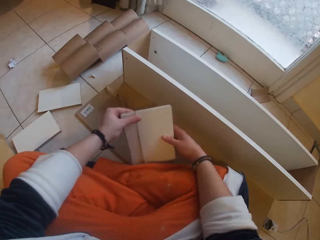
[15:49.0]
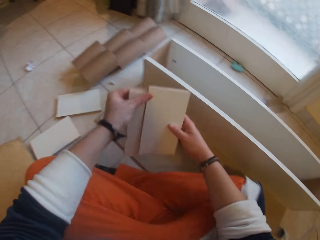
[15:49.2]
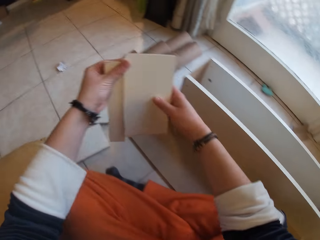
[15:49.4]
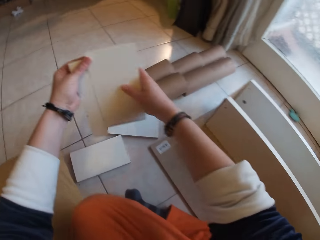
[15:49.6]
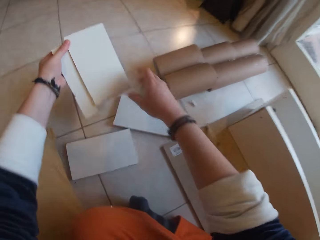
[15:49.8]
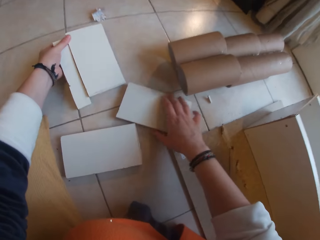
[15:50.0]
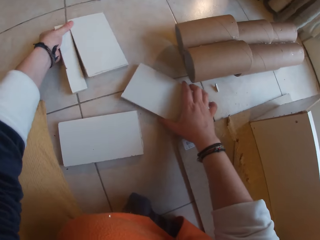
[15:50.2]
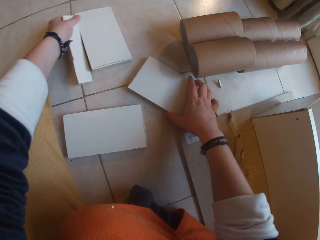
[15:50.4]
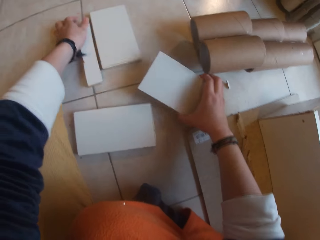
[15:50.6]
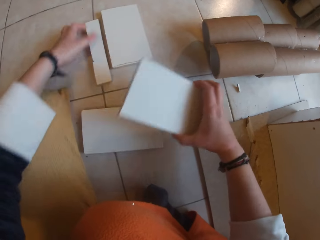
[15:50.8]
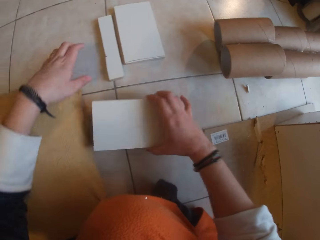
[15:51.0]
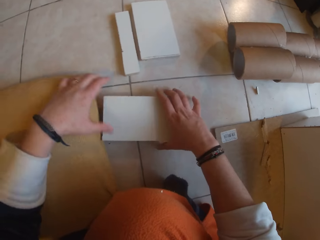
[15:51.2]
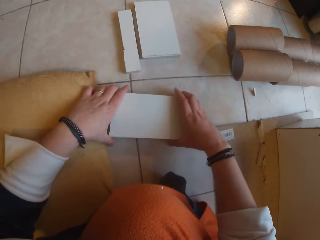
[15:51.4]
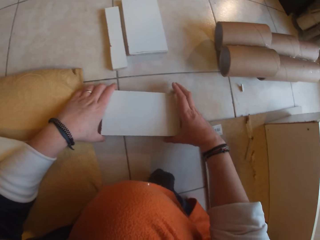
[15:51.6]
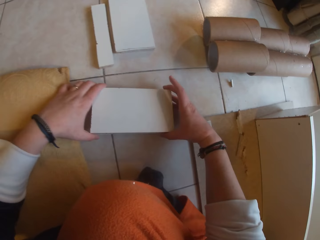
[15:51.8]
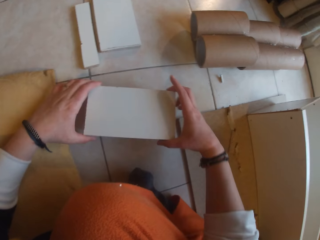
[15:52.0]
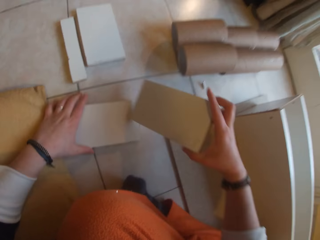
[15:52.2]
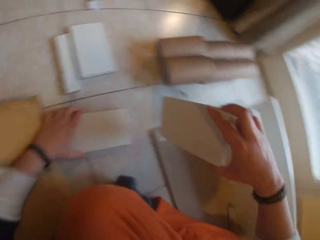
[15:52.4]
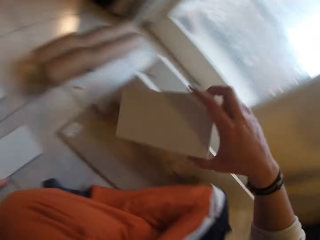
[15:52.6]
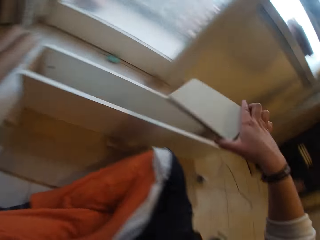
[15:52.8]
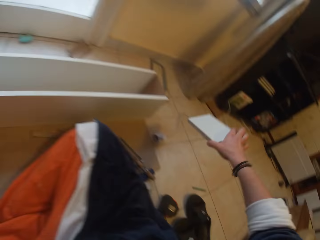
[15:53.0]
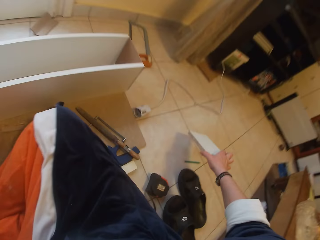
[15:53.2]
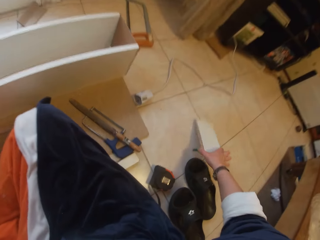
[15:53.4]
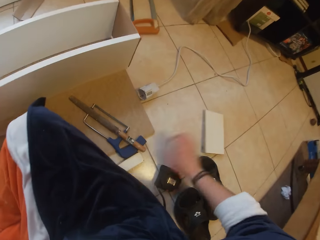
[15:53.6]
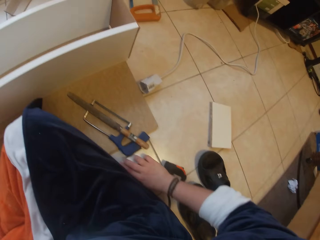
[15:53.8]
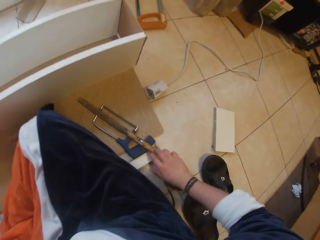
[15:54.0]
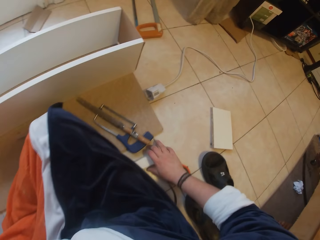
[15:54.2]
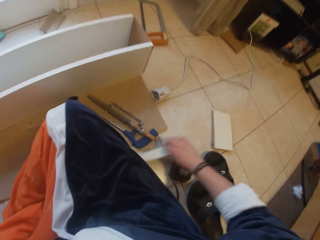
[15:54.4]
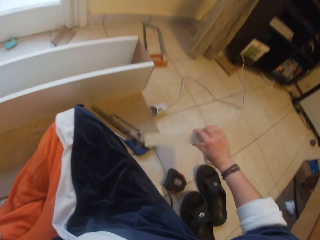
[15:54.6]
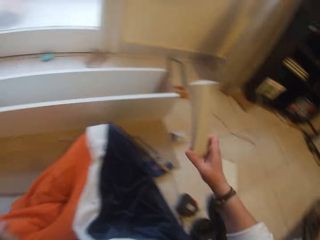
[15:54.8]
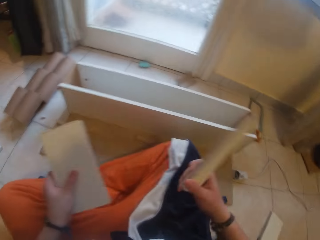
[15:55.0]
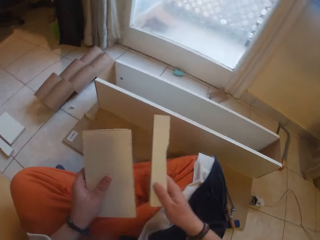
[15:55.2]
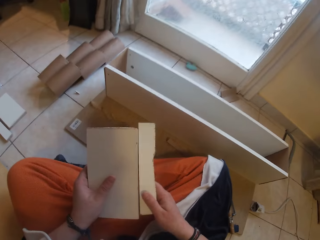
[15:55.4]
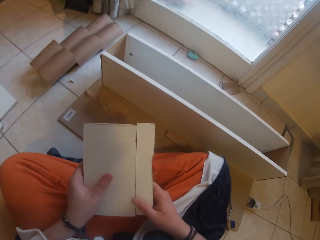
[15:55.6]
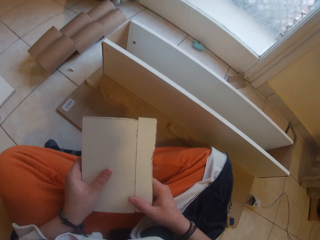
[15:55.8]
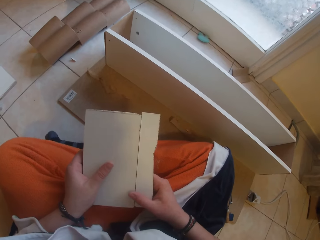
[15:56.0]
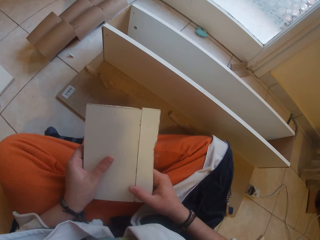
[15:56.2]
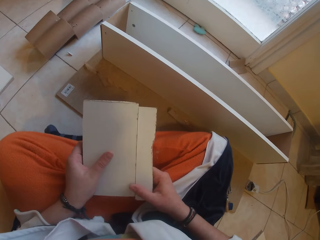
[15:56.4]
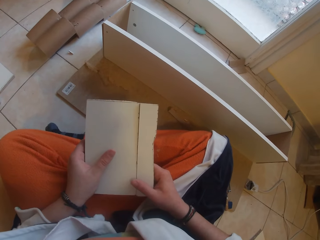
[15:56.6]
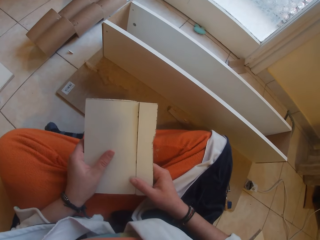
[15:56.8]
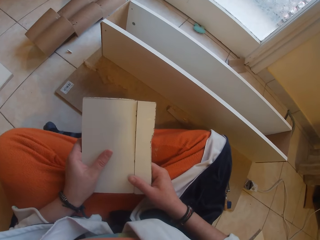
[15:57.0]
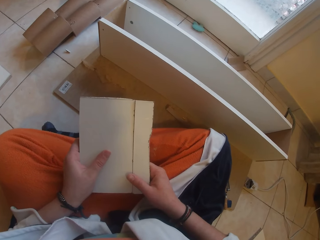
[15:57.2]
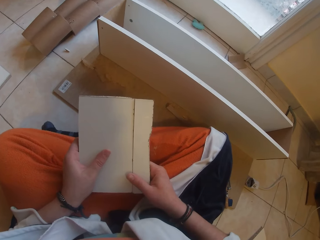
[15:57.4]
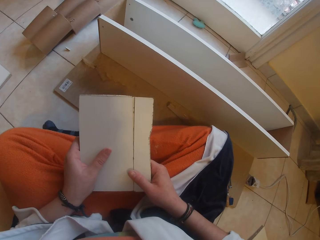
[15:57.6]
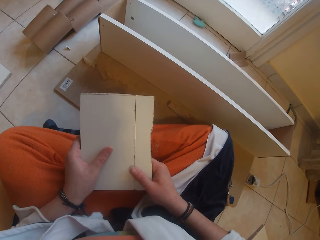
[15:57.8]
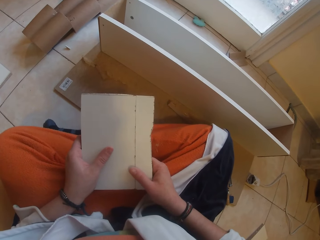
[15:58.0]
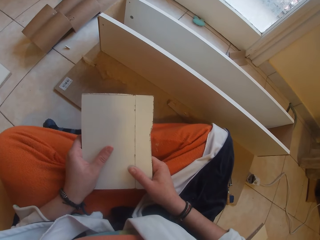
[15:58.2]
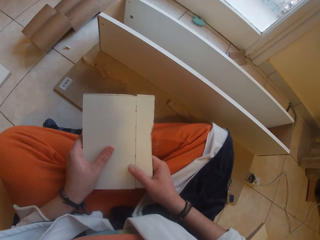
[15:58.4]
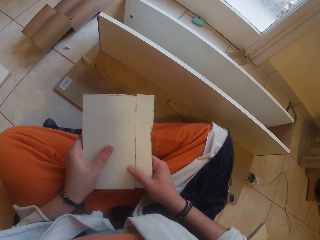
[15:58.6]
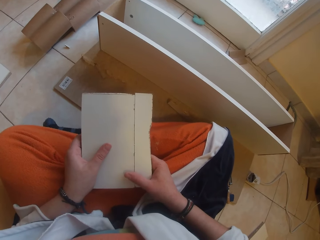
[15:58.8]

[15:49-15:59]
The camera wearer puts the wood in her hands together. She drops the wood in her hands on the board. She picks up a wood from the floor with her right hand. She places the wood in her right hand on a wood on the floor. She removes the wood in her right hand from the wood on the floor. She places the wood in her right hand on the floor. She picks up a wood with her right hand. She puts the wood in her right hand together with the wood in her left hand.

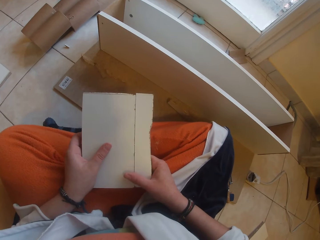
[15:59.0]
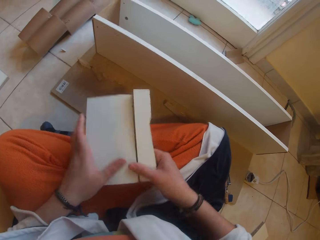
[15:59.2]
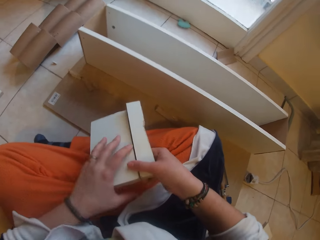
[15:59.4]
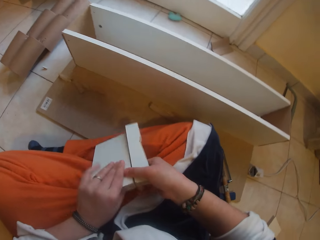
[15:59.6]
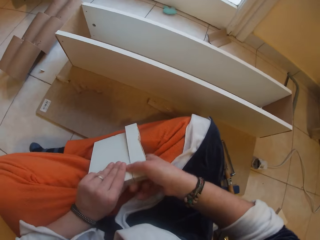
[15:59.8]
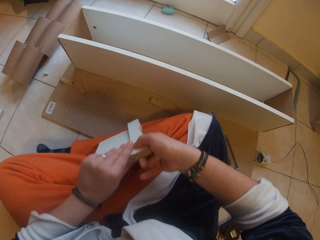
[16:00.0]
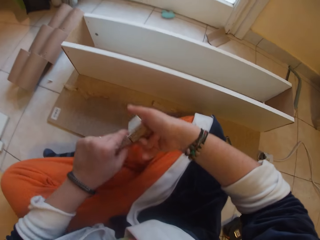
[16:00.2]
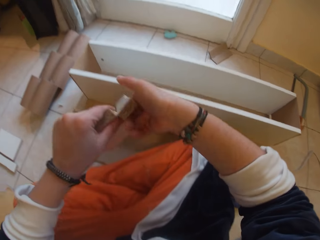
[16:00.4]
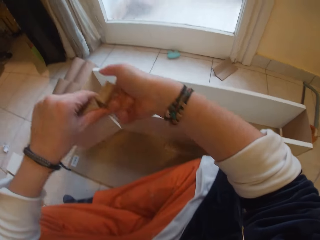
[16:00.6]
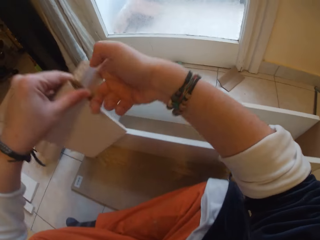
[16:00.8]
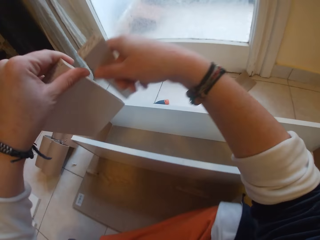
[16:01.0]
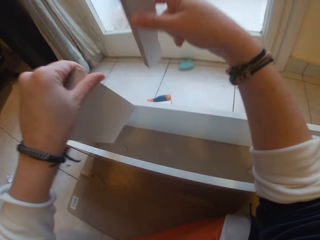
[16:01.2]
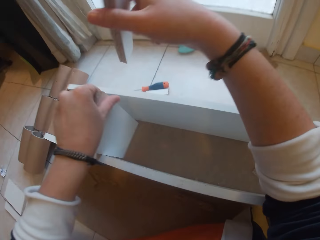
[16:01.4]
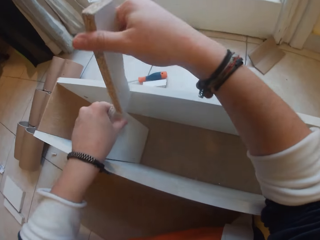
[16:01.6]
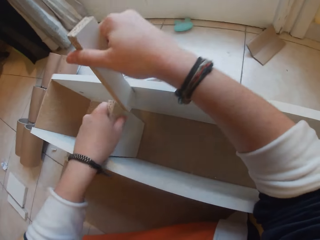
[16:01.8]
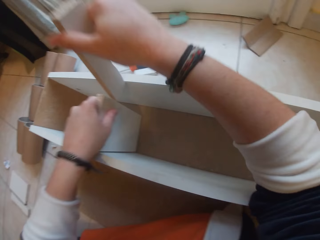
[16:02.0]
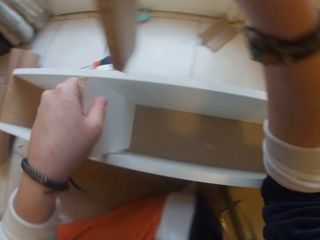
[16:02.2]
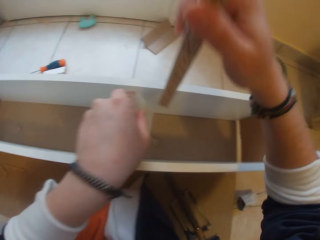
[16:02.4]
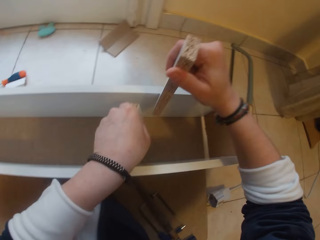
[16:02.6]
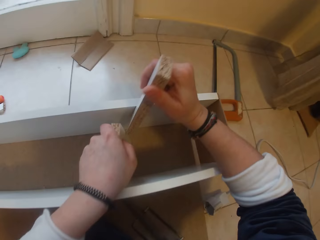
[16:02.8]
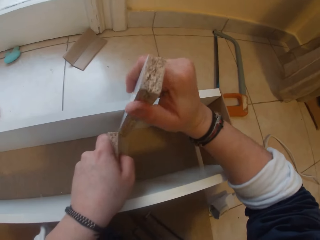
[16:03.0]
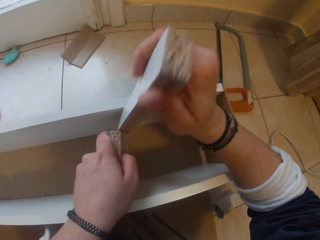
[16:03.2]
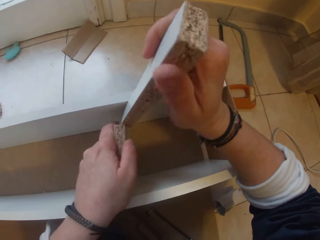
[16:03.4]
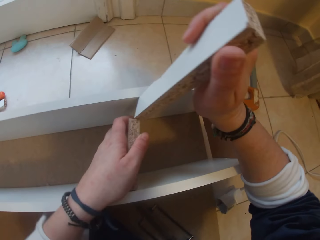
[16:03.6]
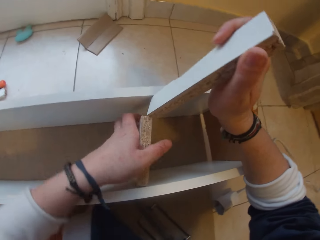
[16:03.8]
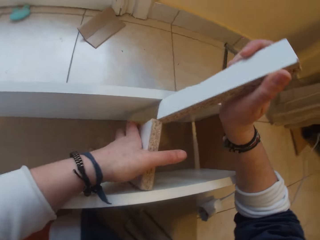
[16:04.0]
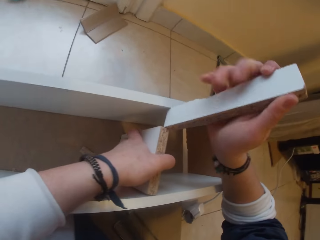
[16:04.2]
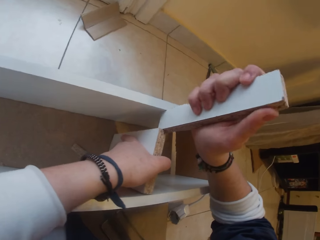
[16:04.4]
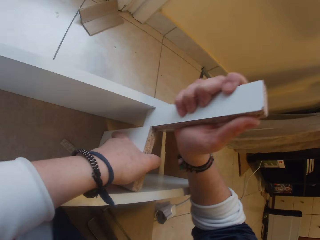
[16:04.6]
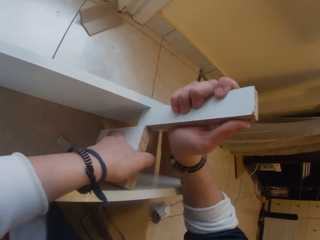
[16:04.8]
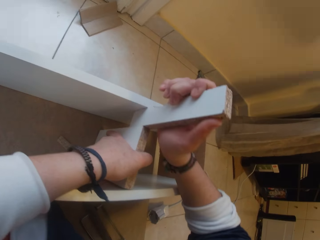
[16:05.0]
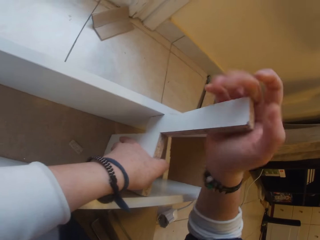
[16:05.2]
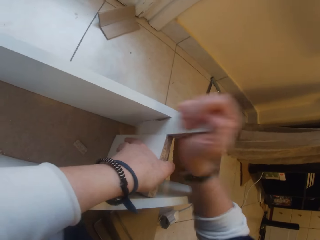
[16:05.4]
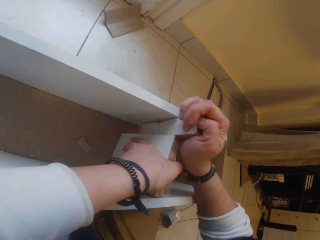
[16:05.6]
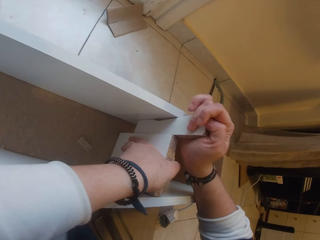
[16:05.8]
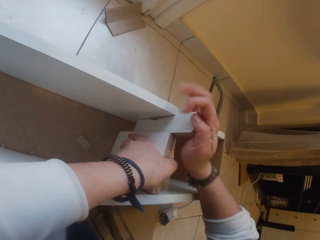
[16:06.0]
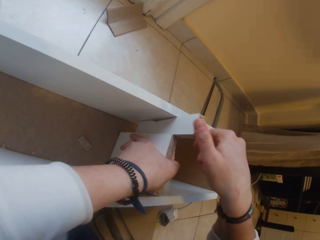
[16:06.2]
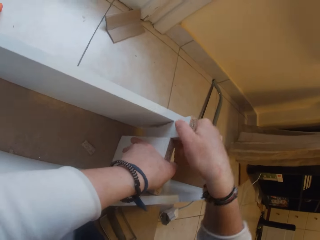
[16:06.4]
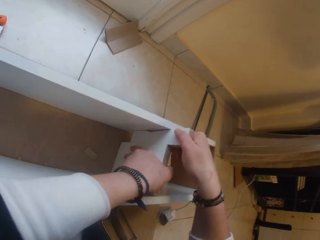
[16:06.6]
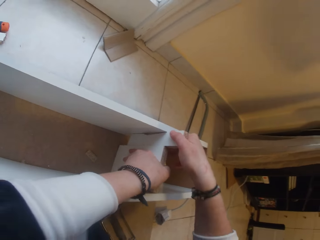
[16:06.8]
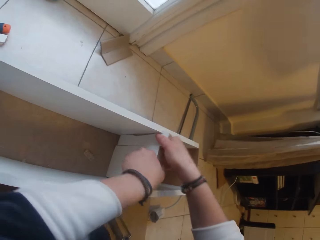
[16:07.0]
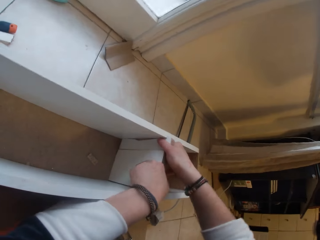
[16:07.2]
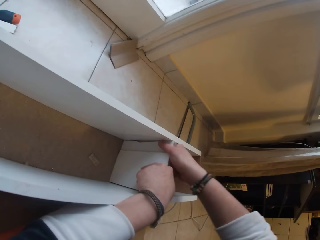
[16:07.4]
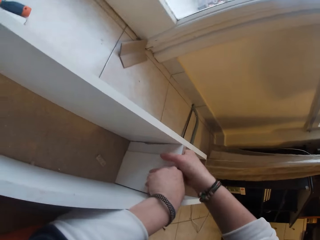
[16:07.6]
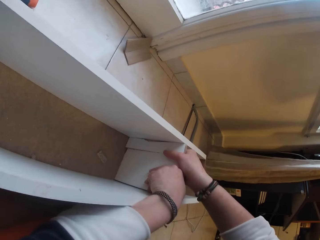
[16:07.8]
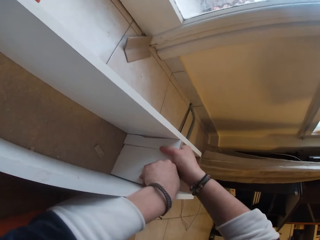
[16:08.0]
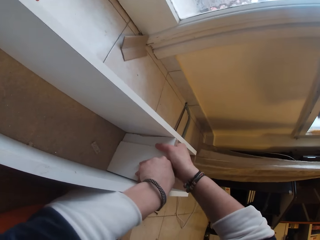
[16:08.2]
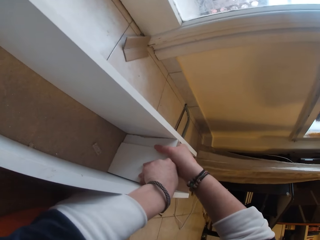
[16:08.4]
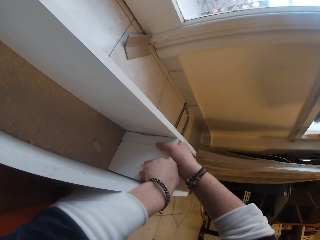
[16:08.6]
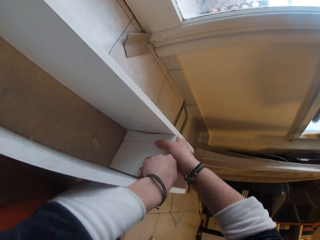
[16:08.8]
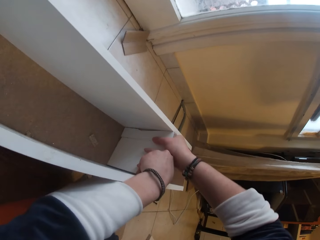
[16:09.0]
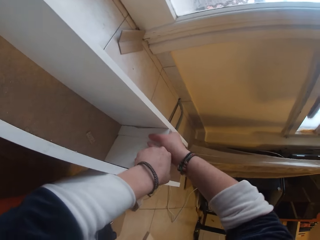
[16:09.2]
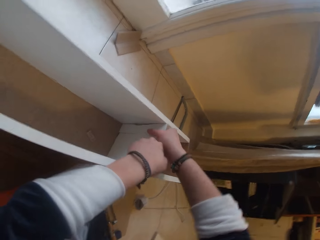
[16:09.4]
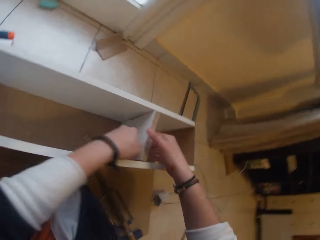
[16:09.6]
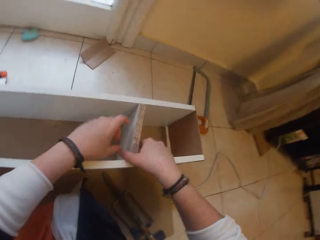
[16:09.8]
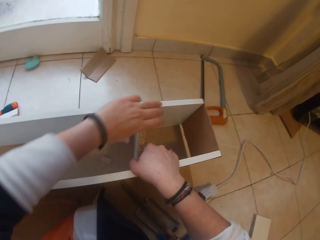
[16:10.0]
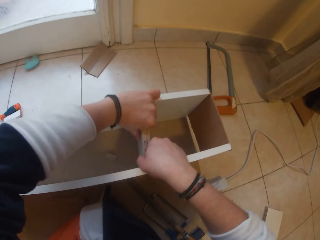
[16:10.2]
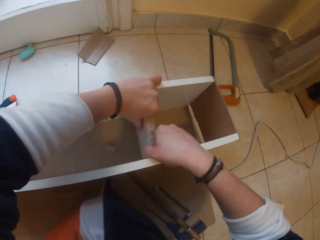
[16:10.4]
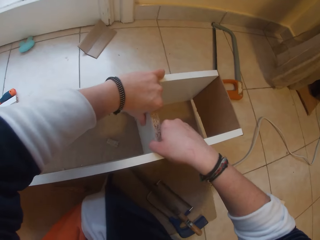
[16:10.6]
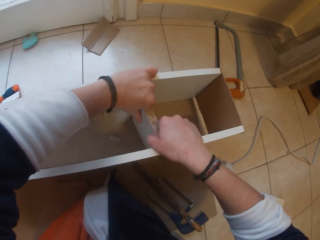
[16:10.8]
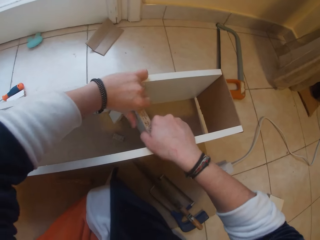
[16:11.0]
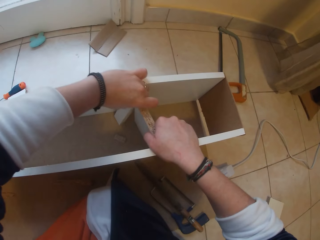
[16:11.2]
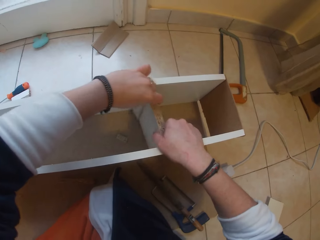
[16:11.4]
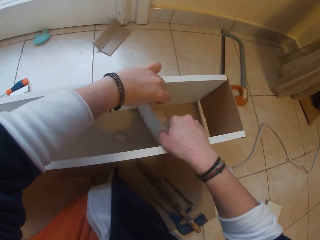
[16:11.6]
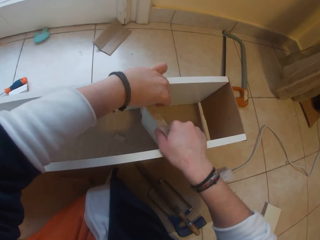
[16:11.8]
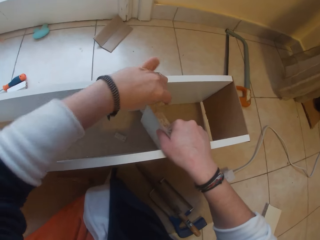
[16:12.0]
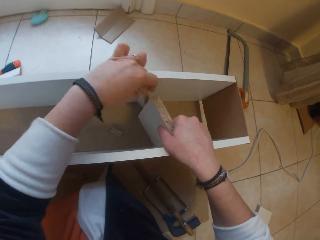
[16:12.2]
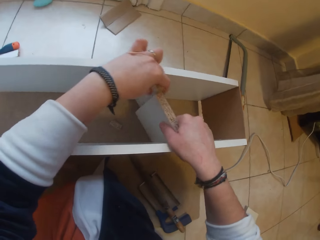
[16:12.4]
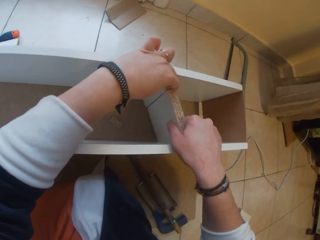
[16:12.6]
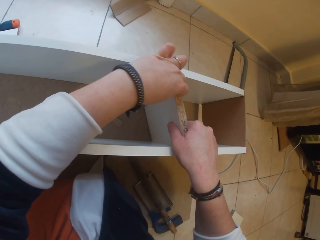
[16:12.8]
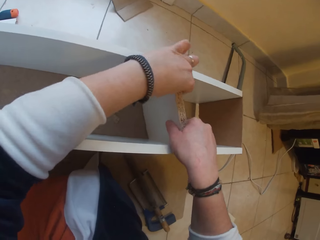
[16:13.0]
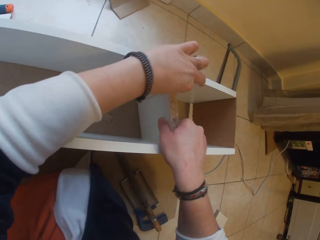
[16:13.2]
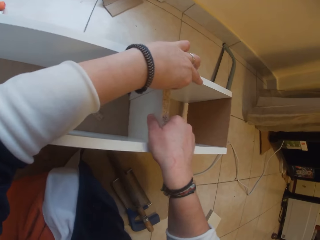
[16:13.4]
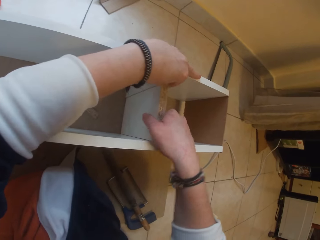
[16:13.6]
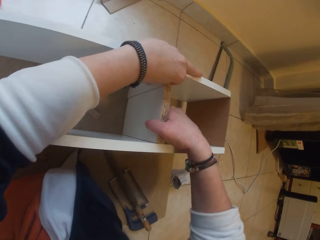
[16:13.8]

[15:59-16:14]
The camera wearer lifts the wood in her hands. She fixes the wood in her left hand into the shelf. She holds the wood in her right hand. She fixes the wood in her left hand into the shelf. She fixes the wood in her right hand into the shelf. She arranges the wood in the shelf with both hands.
